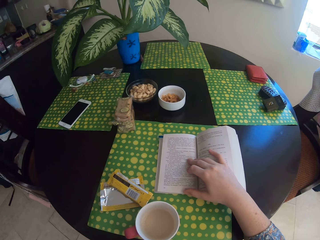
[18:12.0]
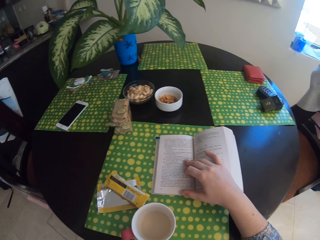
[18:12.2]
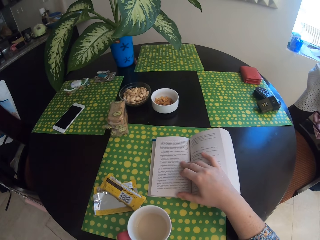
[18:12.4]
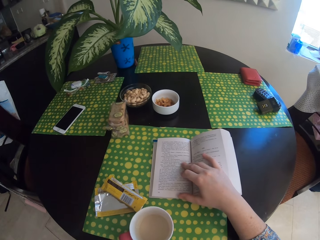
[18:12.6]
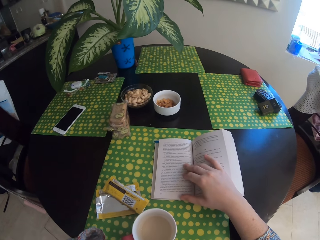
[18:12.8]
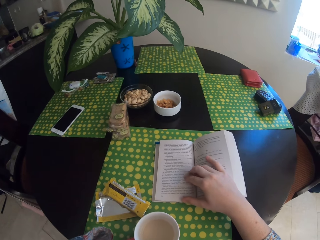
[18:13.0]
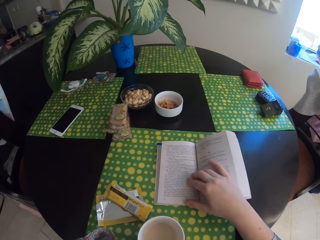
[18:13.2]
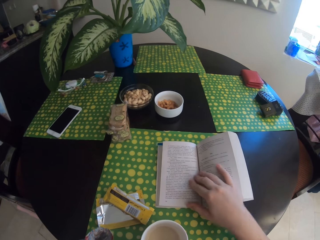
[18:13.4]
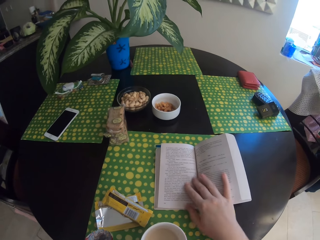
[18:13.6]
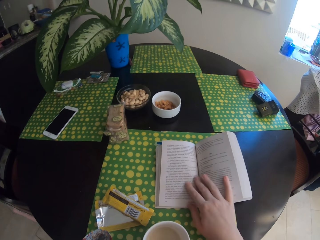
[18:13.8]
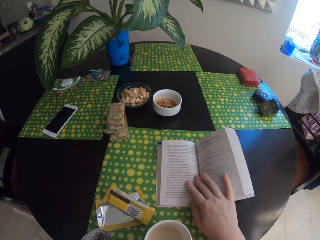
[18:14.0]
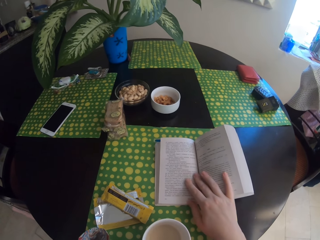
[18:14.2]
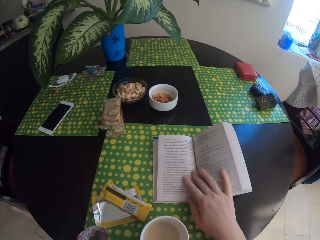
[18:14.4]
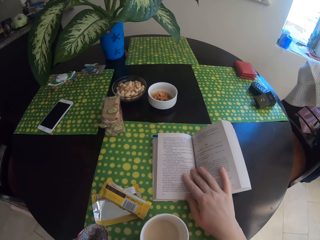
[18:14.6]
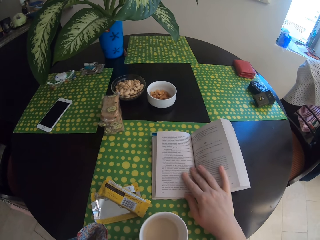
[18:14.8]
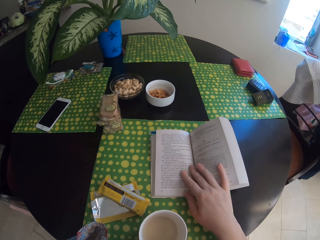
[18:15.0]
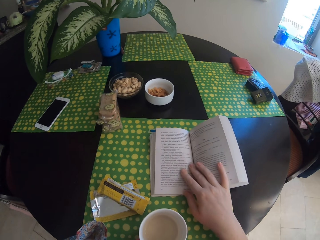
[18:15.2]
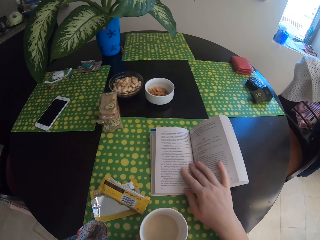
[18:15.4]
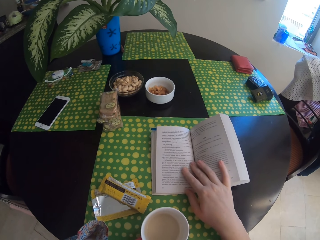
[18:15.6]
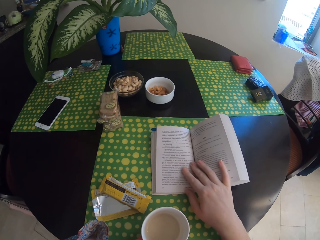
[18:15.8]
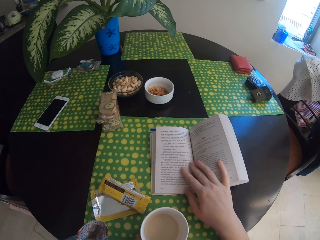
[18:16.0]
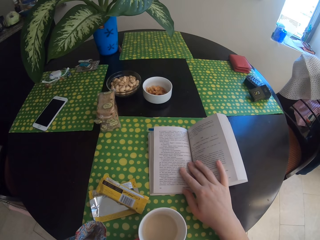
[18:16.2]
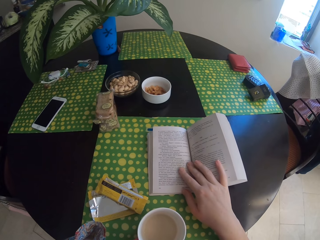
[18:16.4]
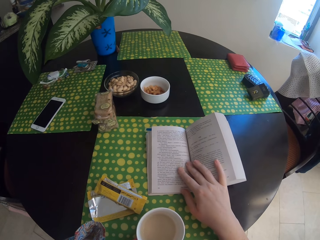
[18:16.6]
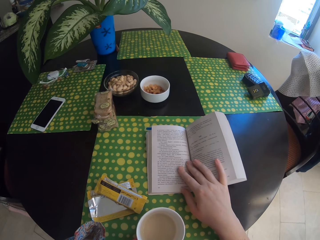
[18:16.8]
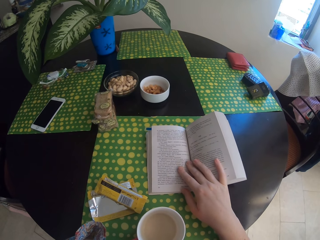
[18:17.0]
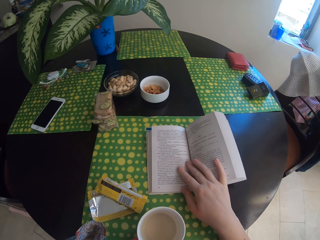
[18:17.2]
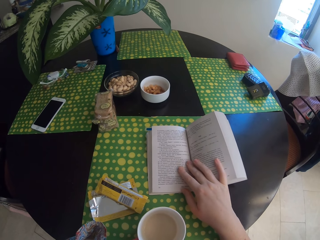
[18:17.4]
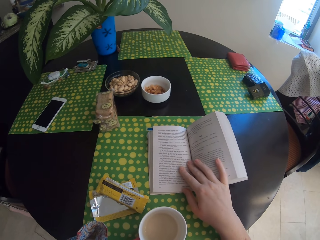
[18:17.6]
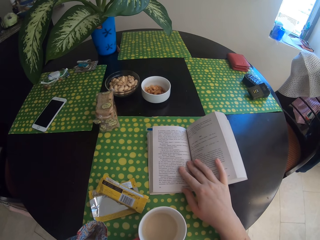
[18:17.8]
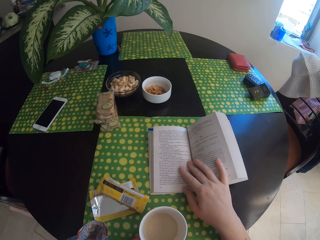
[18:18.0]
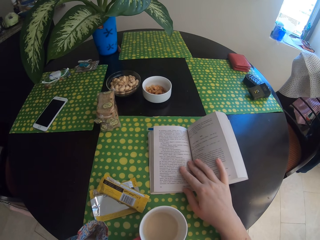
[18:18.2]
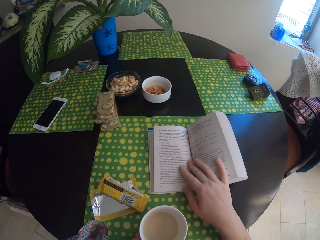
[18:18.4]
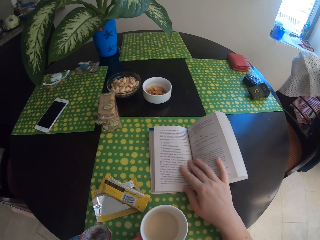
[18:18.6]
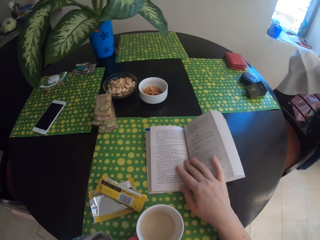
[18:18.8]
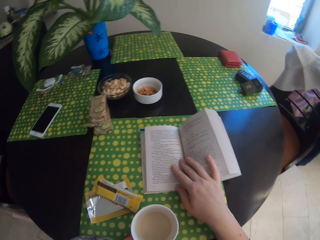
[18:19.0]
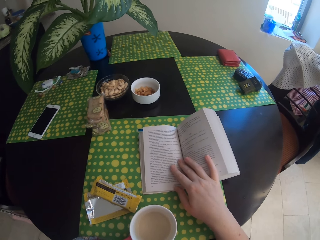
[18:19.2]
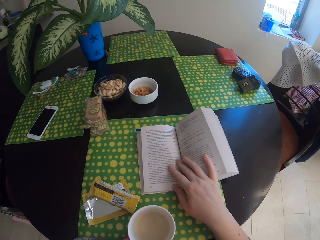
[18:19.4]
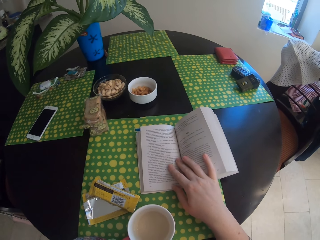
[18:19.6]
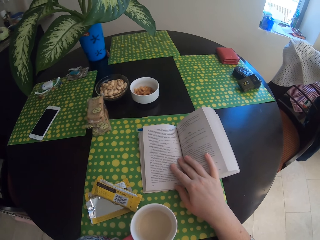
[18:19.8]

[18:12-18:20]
The camera wearer moves a hand on the book. They hold the book.

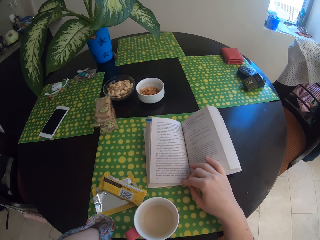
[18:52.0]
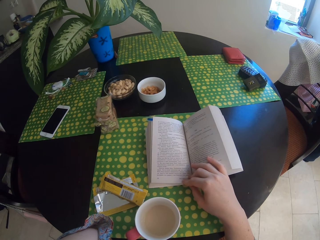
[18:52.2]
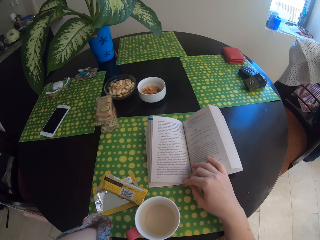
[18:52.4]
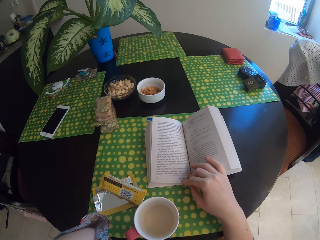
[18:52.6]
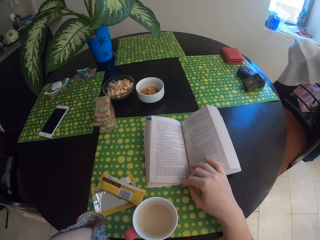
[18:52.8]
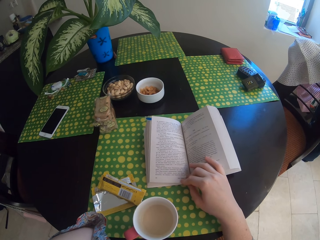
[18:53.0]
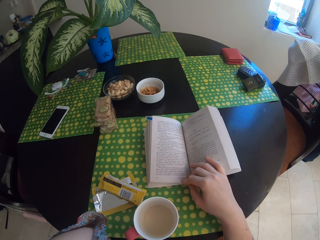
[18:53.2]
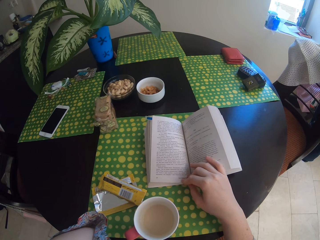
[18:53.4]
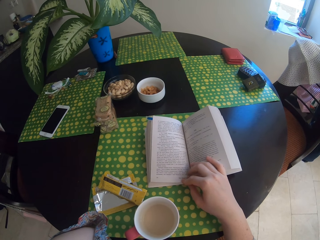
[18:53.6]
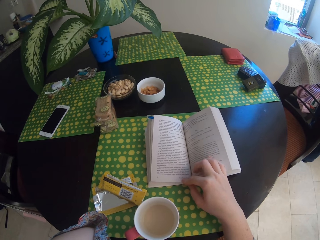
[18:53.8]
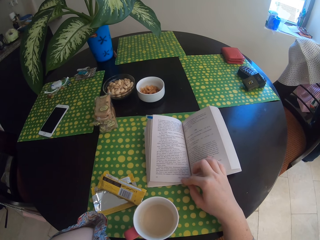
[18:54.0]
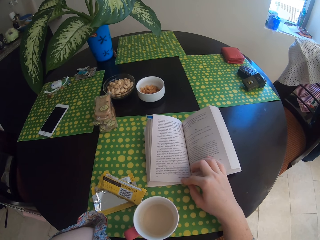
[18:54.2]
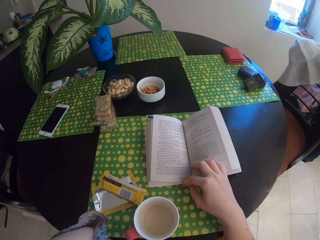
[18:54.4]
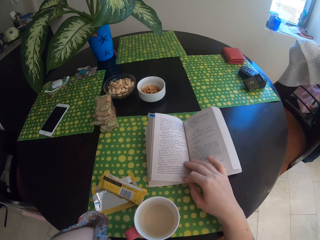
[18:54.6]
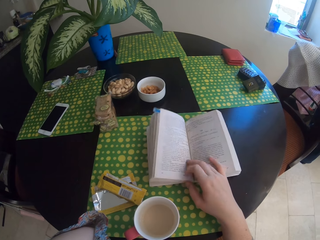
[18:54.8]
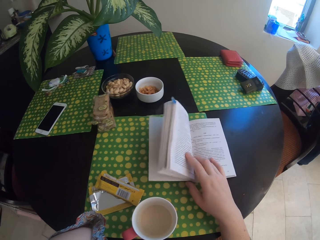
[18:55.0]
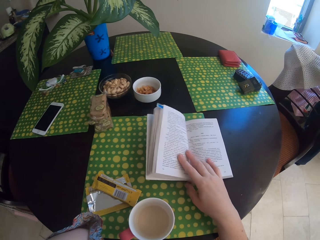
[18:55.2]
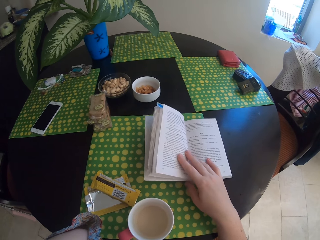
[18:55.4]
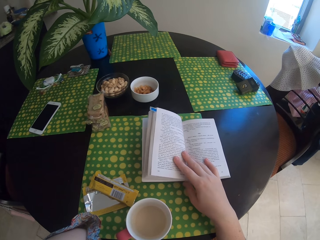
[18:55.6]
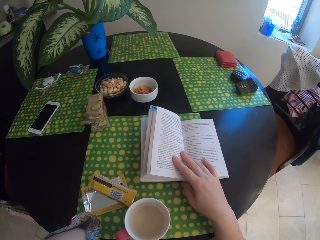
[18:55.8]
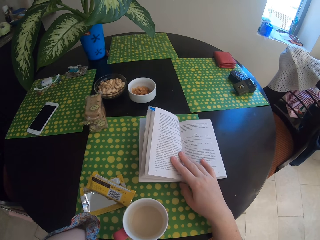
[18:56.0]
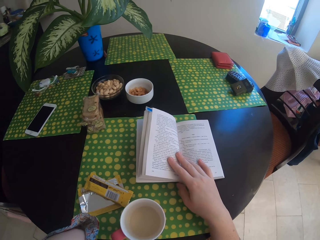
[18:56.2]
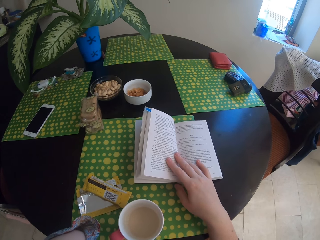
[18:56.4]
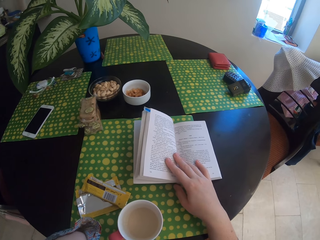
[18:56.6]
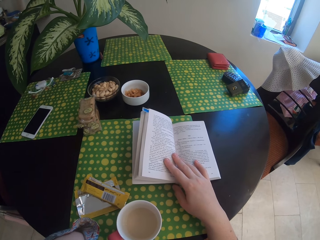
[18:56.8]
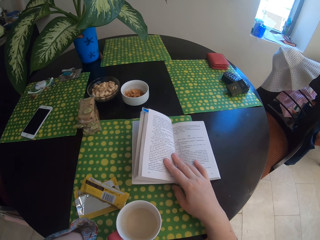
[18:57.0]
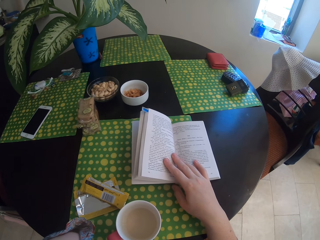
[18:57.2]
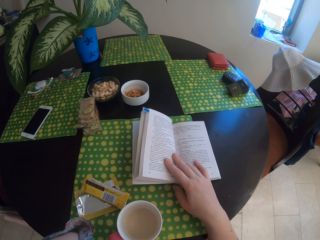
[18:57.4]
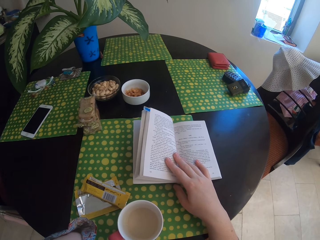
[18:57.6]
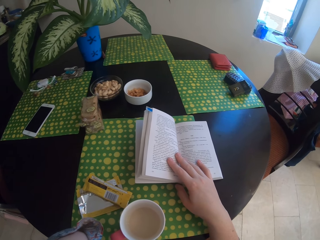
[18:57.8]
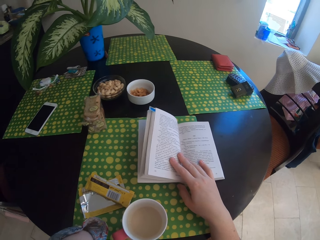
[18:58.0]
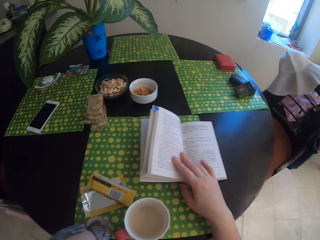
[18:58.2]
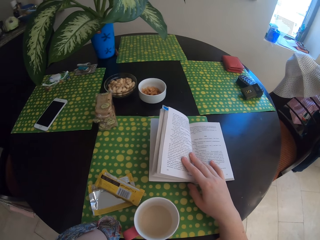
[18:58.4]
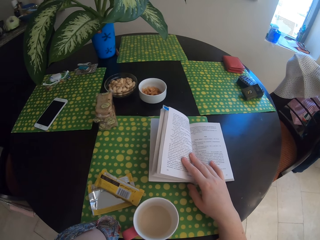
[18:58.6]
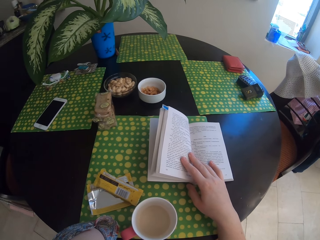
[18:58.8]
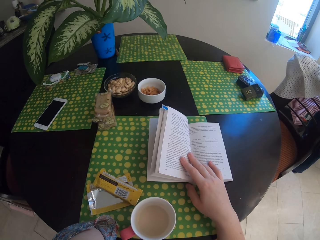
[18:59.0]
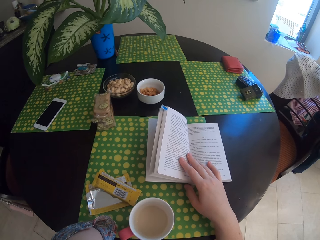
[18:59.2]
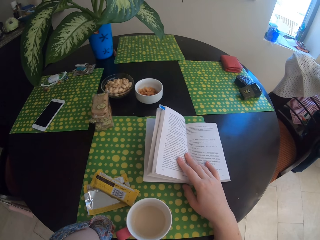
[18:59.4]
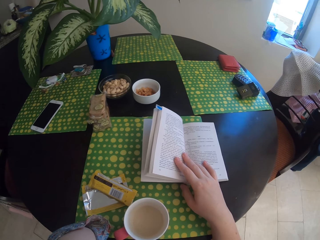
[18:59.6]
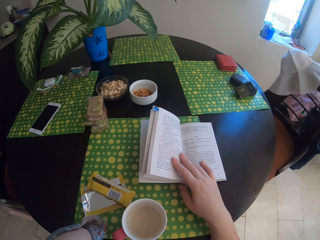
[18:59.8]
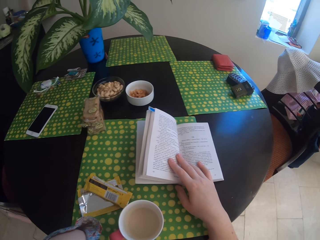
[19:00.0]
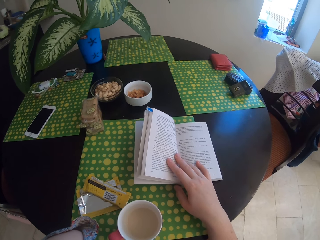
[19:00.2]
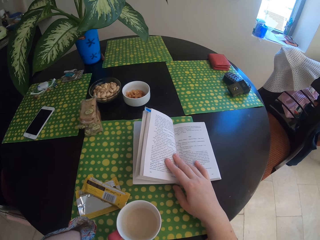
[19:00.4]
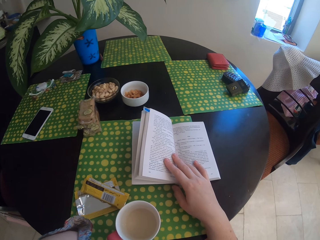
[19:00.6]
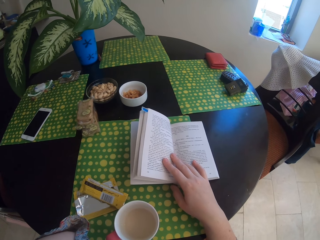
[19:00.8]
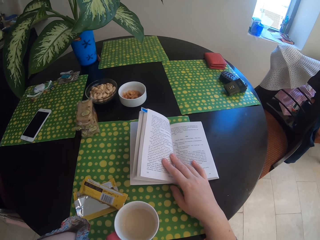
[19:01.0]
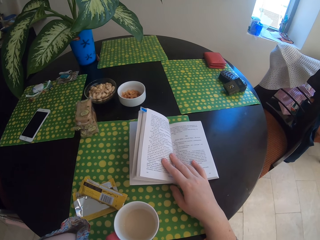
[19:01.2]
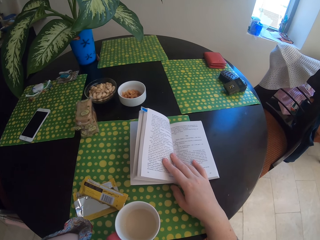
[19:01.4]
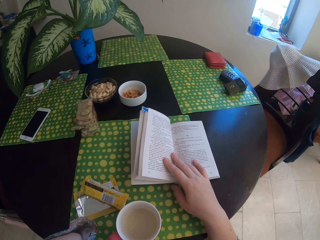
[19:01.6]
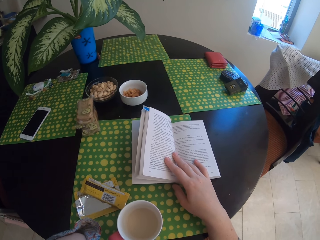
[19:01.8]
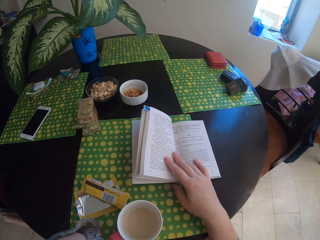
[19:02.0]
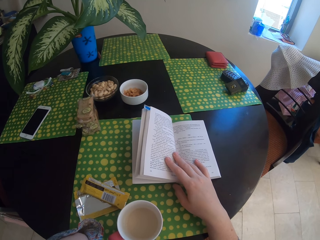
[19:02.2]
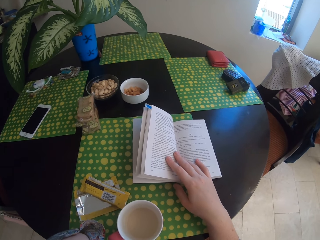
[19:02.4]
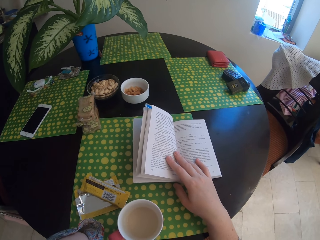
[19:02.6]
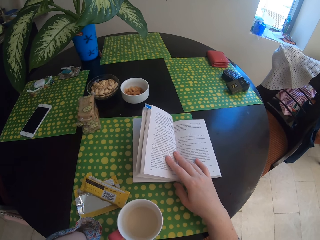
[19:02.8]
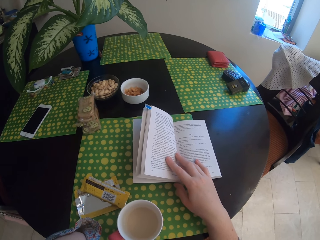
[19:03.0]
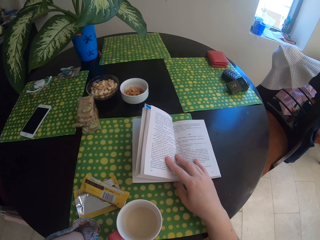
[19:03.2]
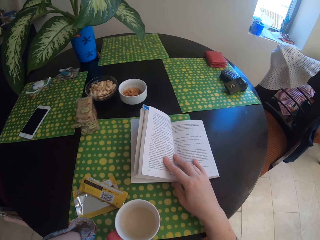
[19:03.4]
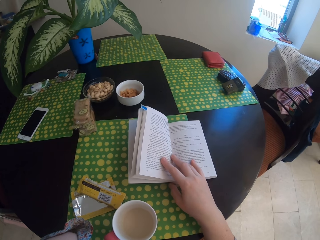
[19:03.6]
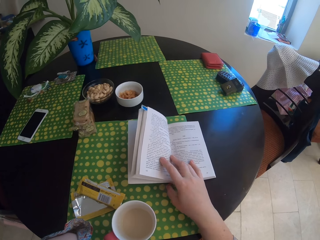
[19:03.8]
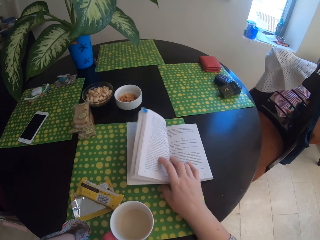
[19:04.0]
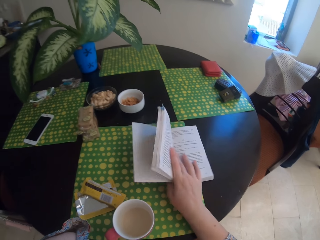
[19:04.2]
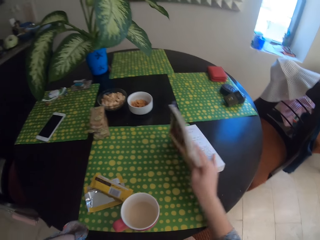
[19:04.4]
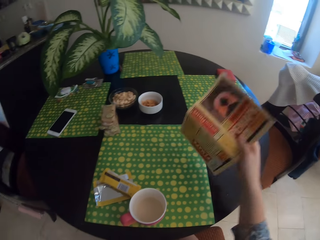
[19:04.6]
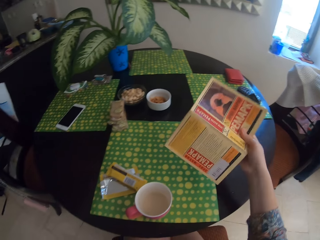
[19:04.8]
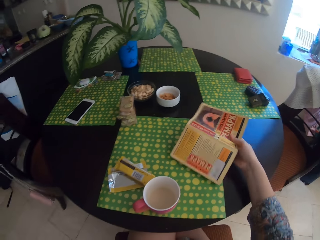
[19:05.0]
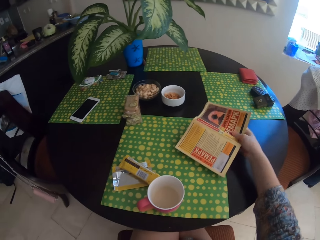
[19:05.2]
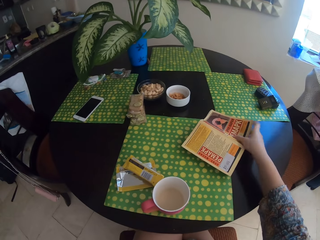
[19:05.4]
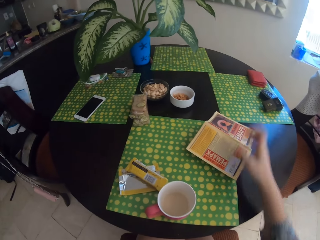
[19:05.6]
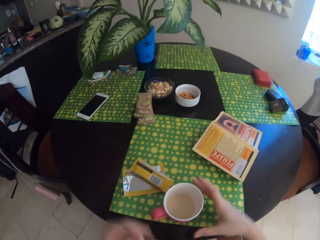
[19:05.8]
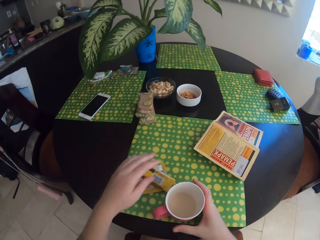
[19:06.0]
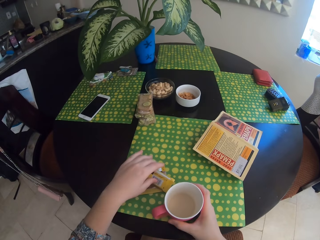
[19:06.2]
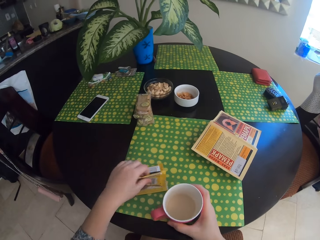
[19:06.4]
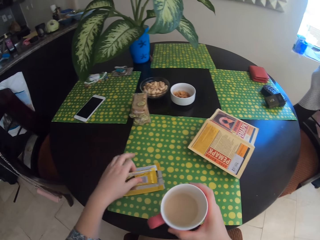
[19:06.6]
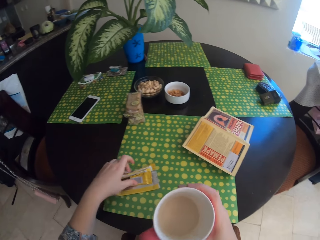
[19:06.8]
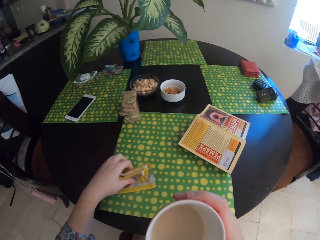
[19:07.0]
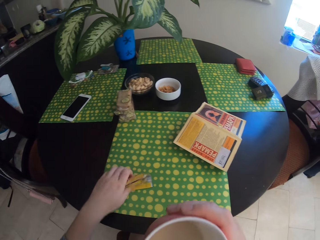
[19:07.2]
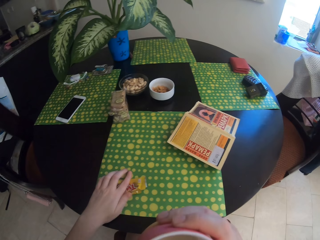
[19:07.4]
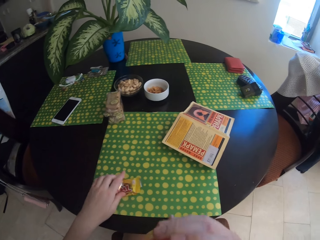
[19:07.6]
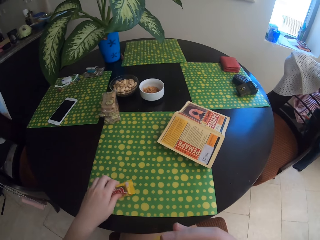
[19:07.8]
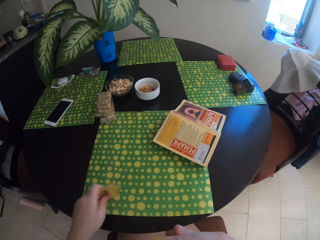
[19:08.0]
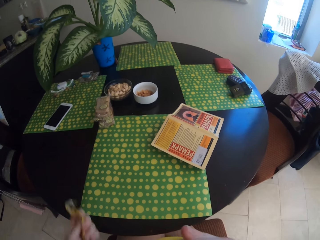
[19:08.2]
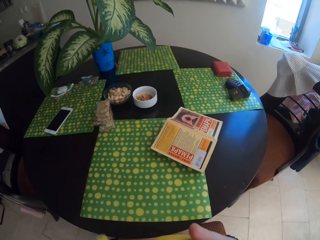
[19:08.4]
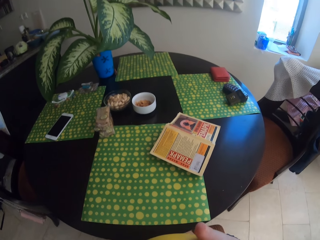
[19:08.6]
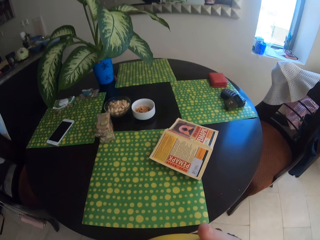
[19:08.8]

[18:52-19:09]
The camera wearer moves a hand on the book. They hold the book. They put the book upside down. They swing a hand. They pick up the twist snack on the table. They pick up a mug. They drink tea from the mug.
